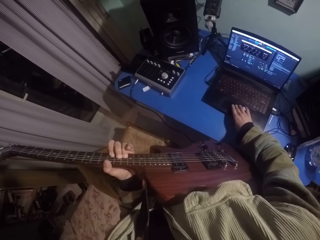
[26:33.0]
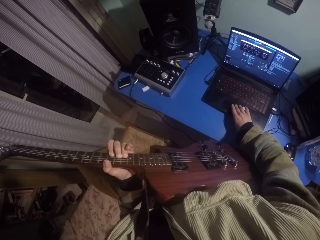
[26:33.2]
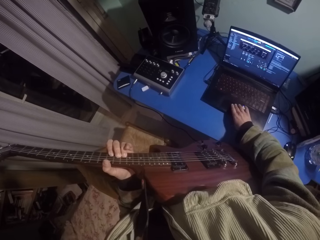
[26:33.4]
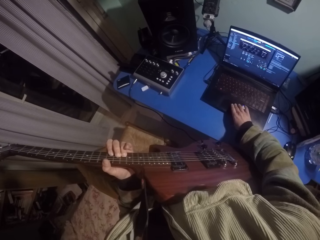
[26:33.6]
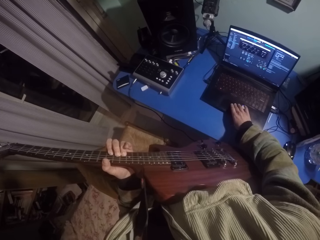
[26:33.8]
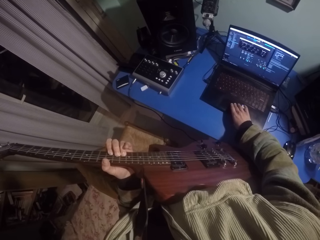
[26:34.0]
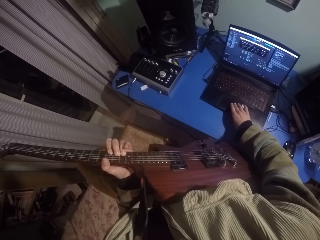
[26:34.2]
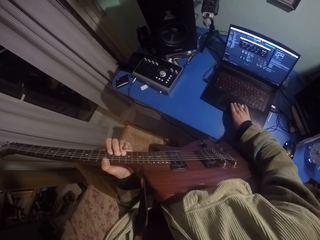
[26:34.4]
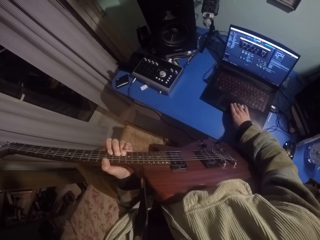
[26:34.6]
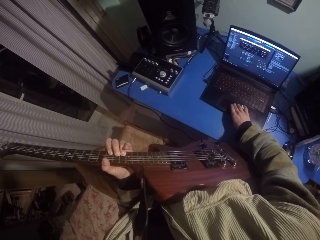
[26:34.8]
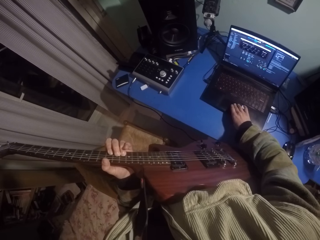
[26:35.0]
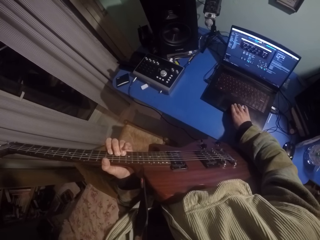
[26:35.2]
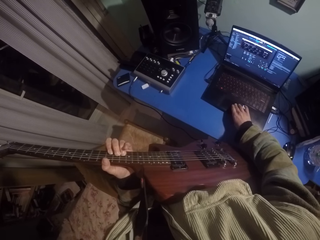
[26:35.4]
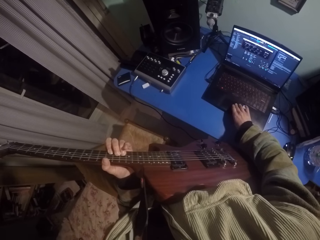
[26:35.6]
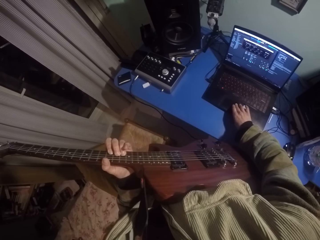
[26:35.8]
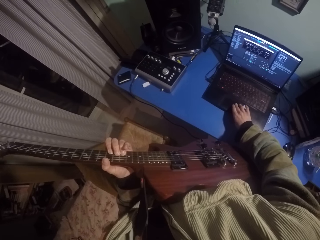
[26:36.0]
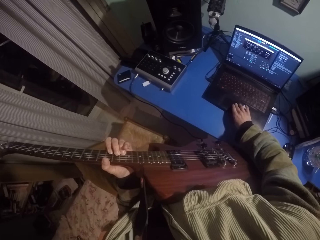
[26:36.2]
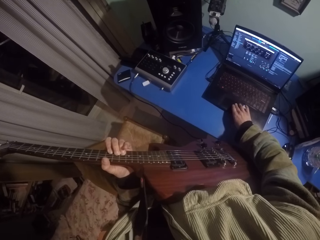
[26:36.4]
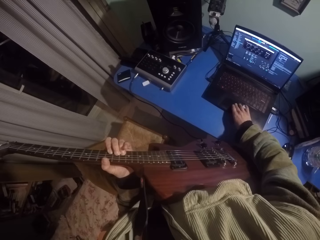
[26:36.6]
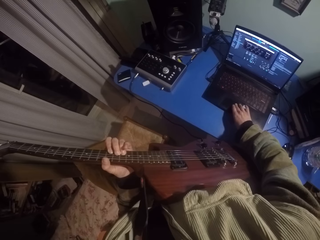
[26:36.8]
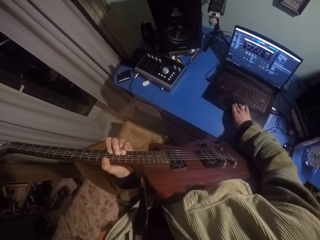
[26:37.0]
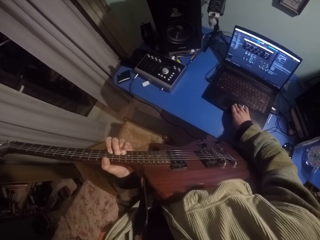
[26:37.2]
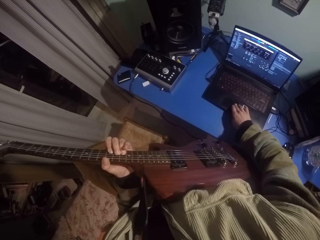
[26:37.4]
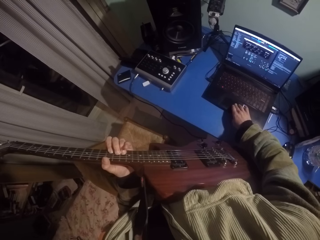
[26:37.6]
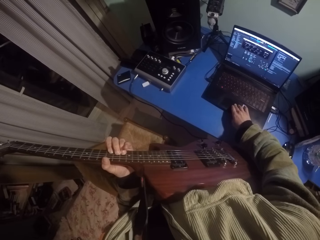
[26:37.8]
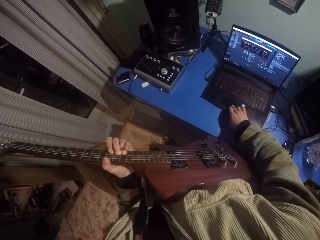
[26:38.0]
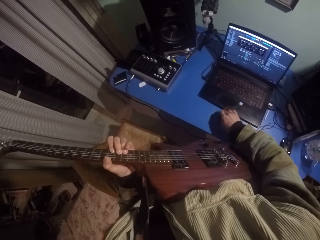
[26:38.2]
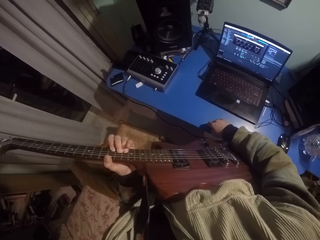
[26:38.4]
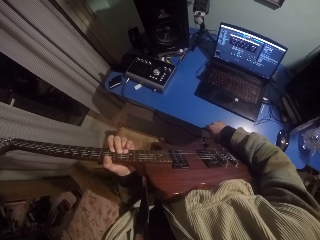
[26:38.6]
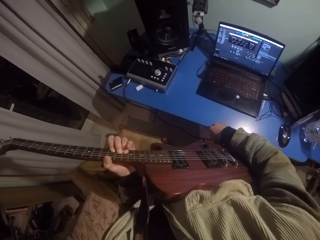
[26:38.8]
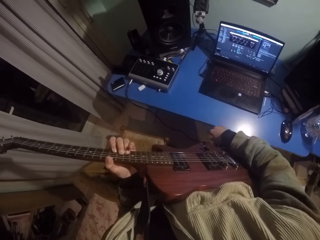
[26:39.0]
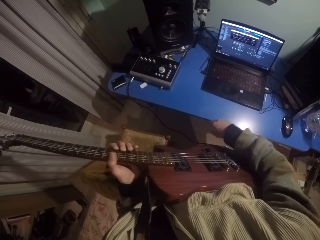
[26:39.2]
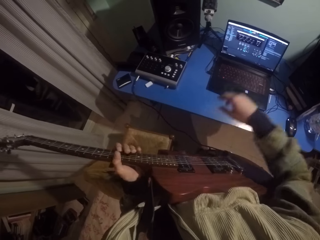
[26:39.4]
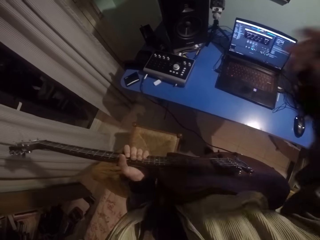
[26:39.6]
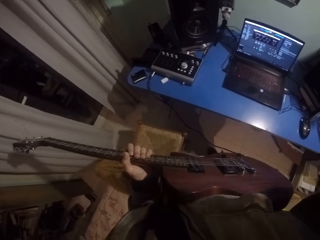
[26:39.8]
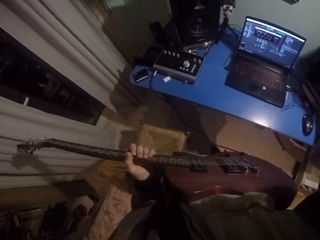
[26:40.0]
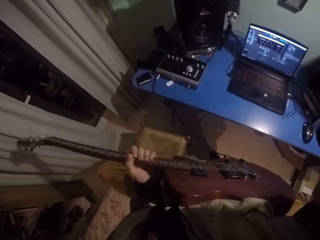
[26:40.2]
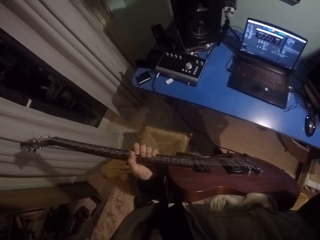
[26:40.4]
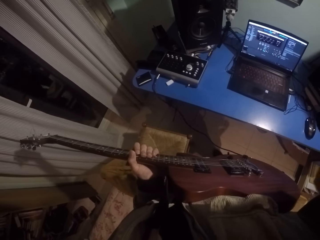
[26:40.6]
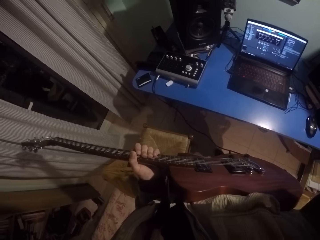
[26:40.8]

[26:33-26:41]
The camera wearer raises the right hand.
